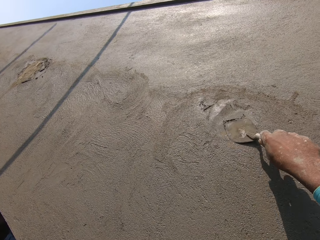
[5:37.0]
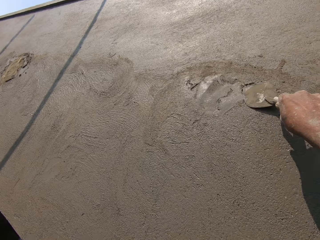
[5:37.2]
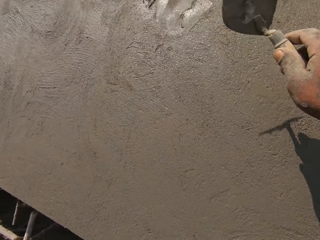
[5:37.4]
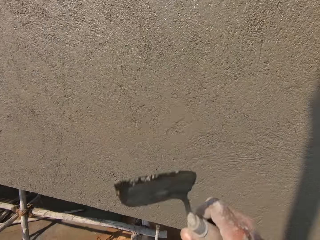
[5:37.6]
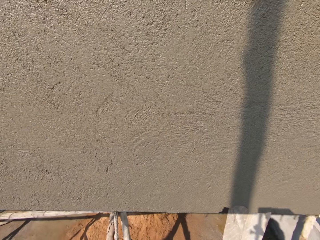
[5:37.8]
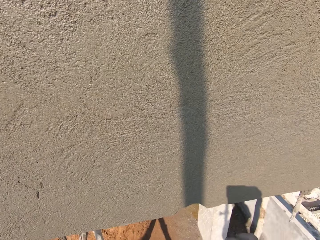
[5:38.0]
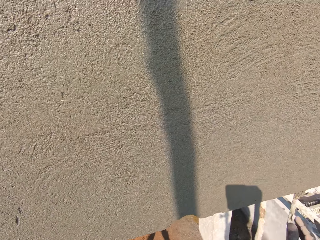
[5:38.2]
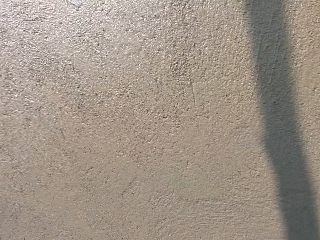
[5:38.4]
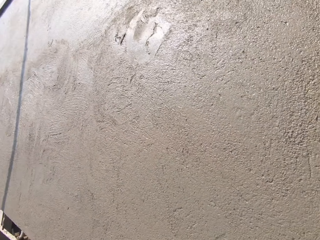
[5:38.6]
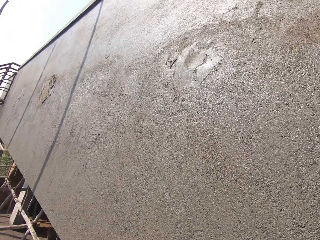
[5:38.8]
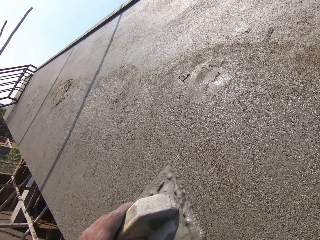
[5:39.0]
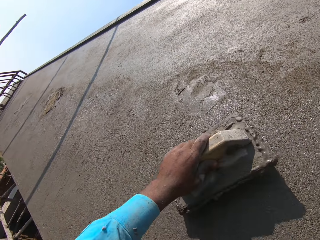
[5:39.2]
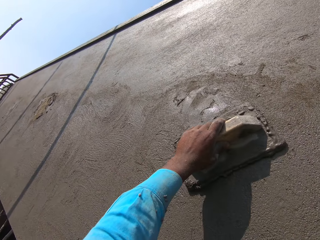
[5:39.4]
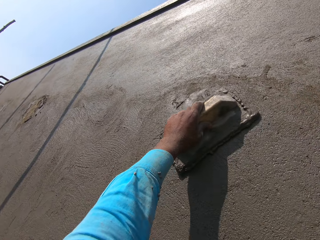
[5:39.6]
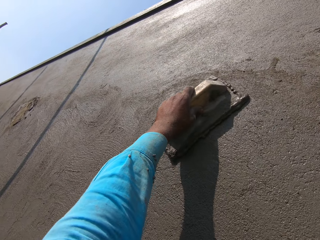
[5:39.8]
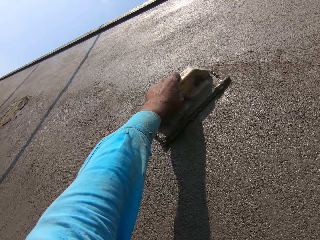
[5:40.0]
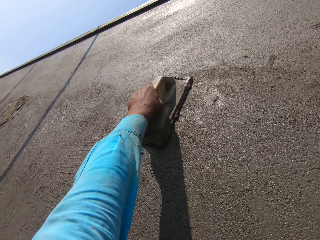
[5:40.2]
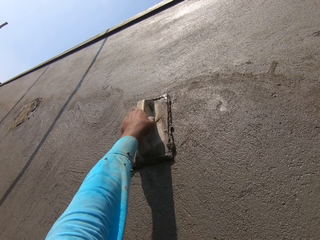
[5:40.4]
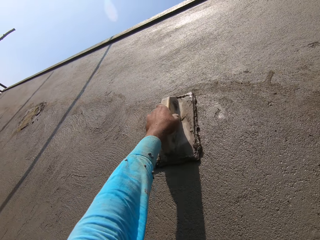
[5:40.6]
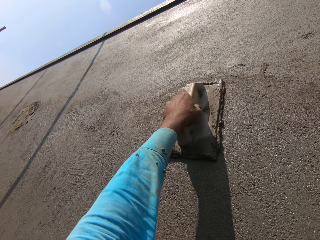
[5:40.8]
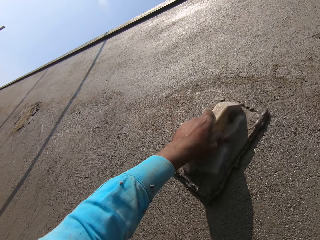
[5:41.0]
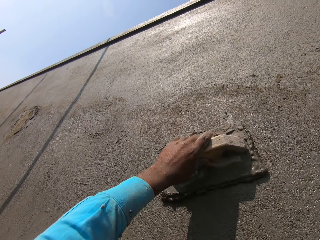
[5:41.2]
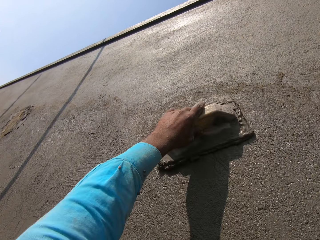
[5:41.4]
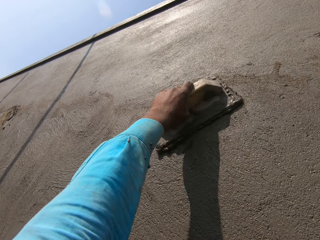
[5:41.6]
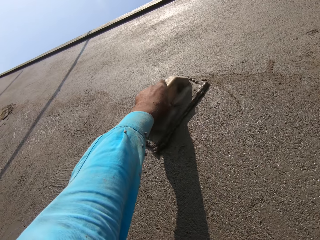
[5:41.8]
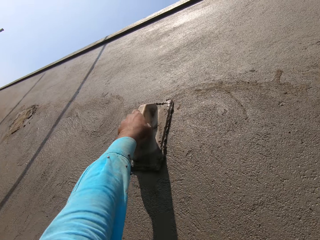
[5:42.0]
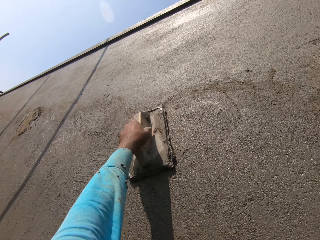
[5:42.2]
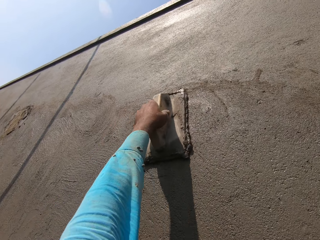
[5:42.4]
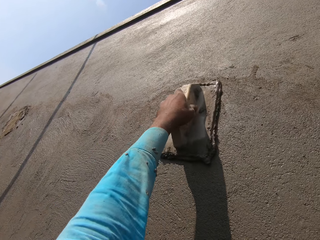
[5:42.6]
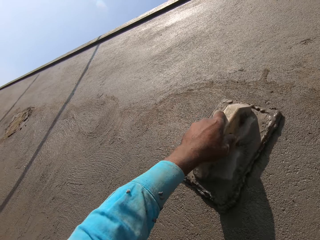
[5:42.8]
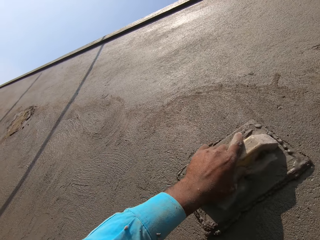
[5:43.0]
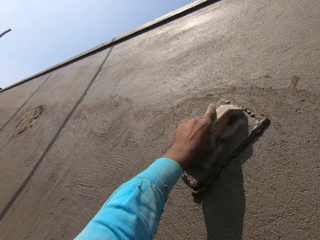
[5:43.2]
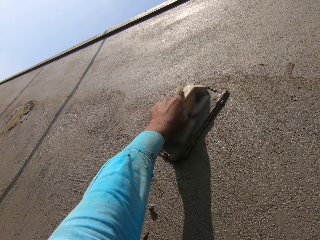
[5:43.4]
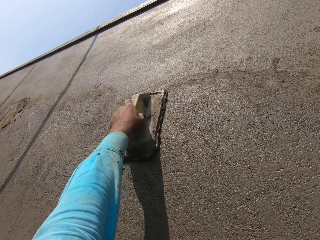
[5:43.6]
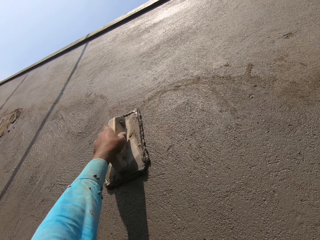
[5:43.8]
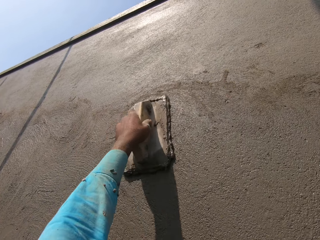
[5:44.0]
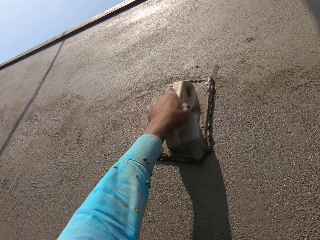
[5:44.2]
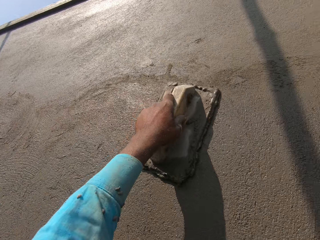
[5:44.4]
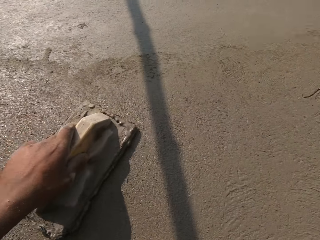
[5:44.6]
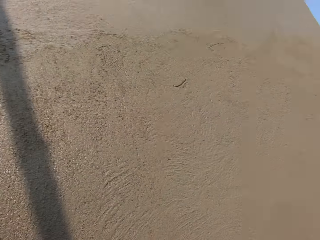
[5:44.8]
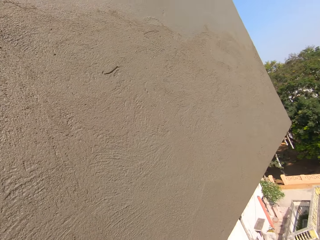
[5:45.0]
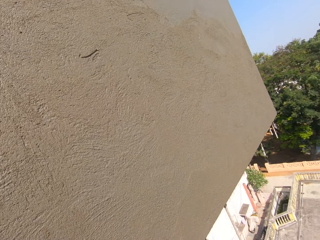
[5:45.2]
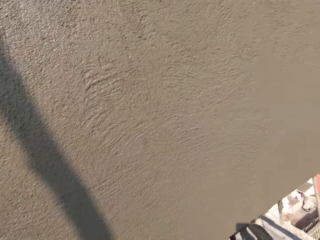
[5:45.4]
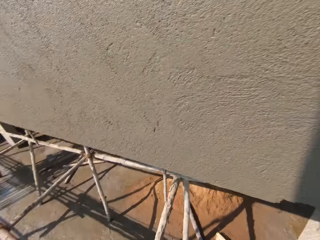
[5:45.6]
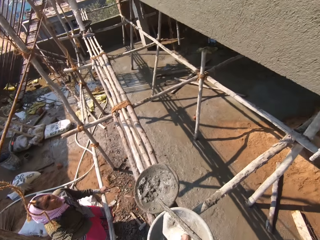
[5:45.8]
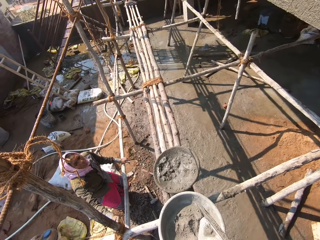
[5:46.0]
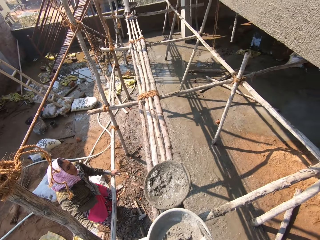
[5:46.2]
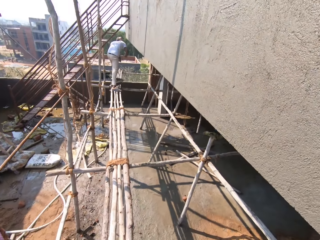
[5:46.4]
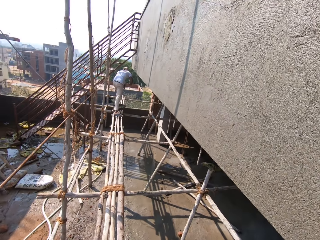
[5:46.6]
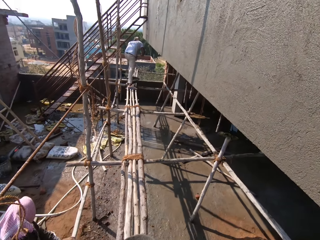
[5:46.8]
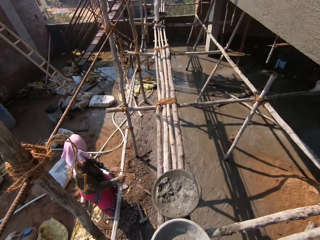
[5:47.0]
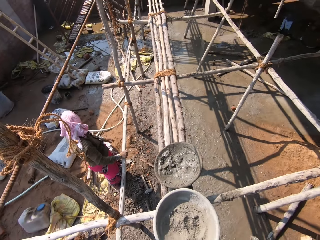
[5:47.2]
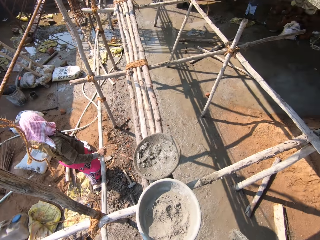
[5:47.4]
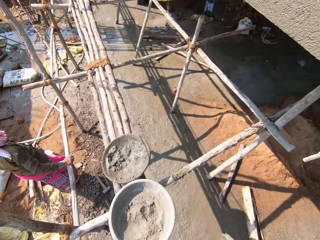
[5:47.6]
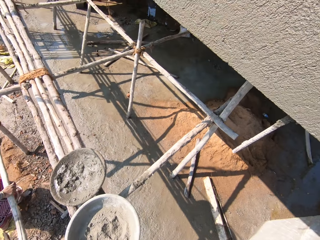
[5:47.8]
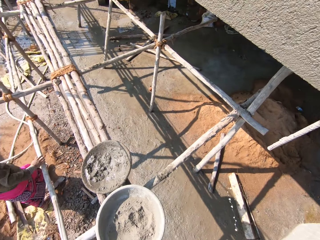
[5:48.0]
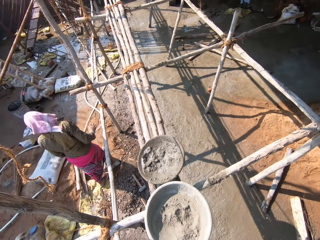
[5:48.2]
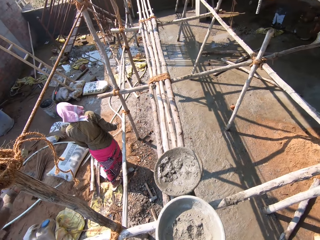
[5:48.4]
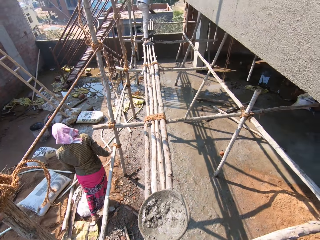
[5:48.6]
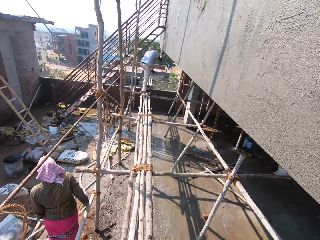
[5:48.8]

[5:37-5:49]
The camera wearer smoothens the wall with a float. They look around.

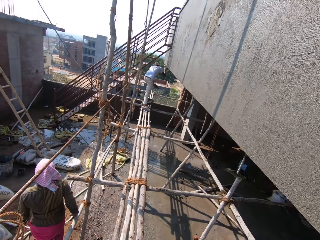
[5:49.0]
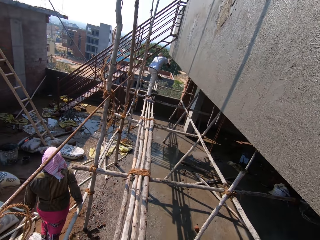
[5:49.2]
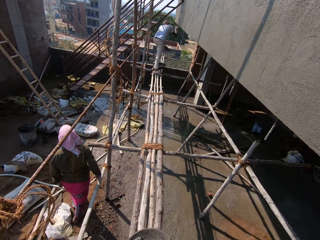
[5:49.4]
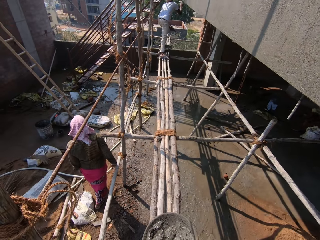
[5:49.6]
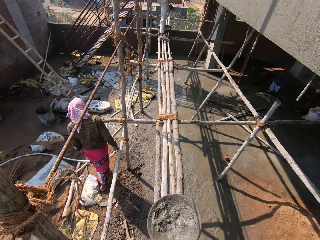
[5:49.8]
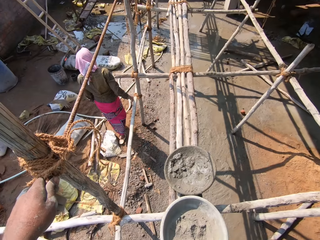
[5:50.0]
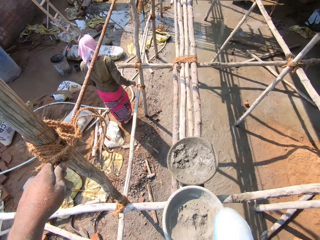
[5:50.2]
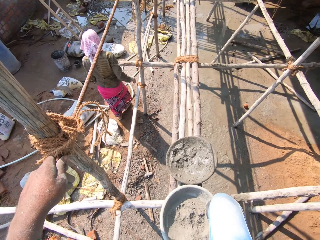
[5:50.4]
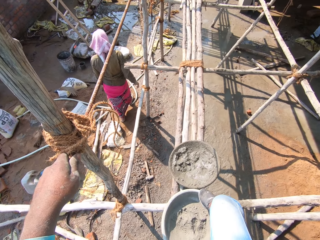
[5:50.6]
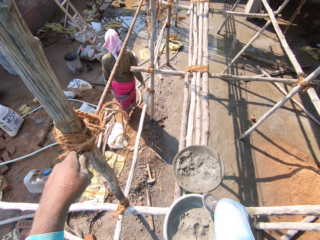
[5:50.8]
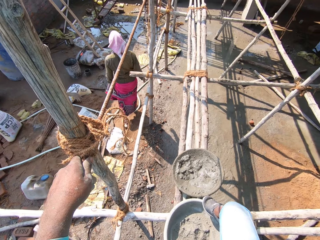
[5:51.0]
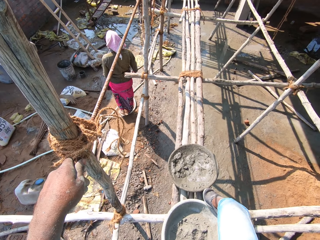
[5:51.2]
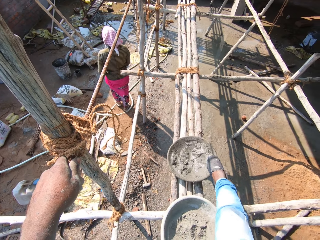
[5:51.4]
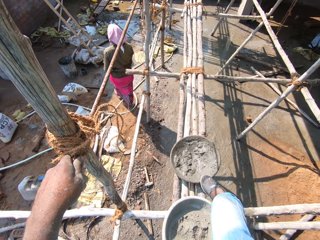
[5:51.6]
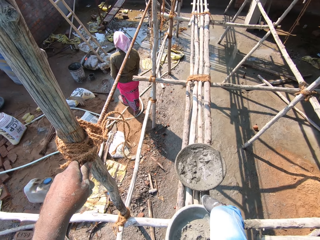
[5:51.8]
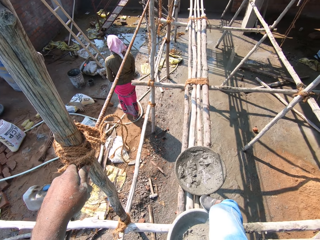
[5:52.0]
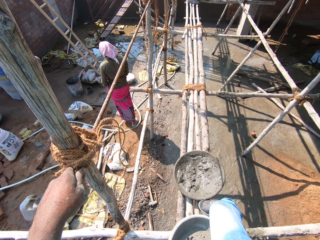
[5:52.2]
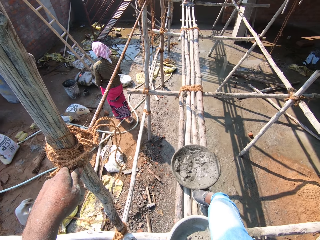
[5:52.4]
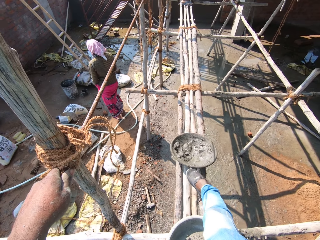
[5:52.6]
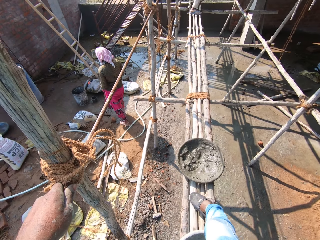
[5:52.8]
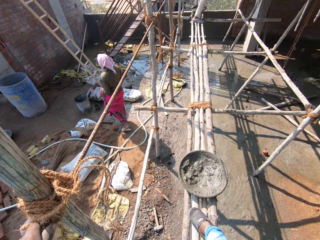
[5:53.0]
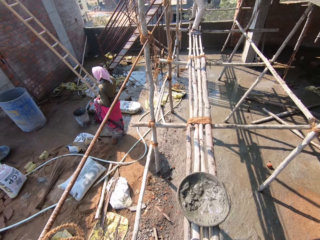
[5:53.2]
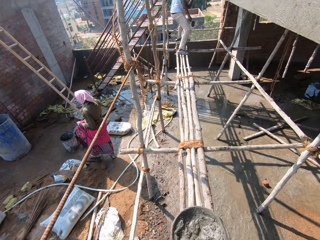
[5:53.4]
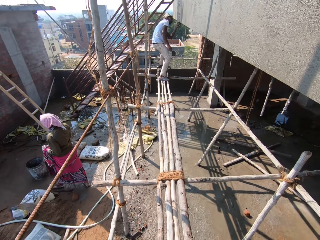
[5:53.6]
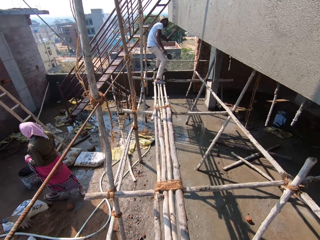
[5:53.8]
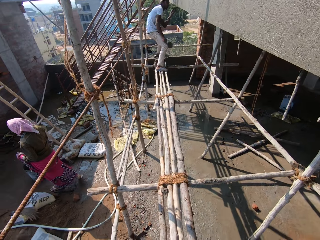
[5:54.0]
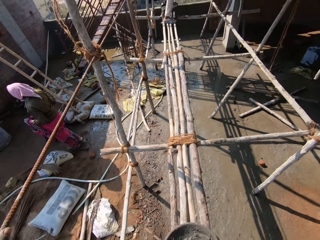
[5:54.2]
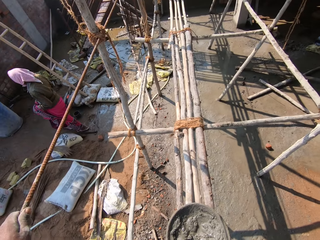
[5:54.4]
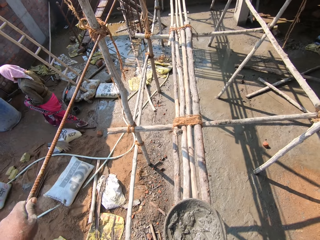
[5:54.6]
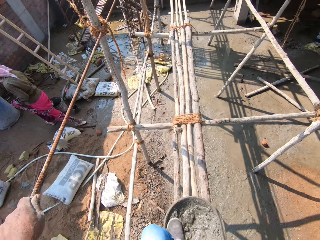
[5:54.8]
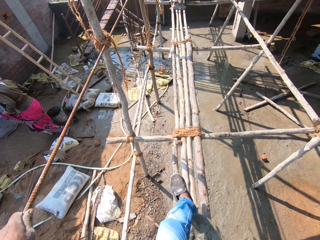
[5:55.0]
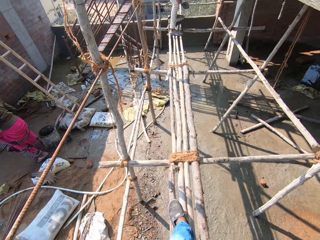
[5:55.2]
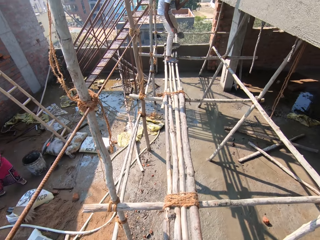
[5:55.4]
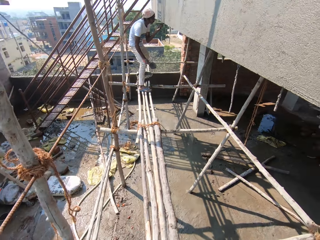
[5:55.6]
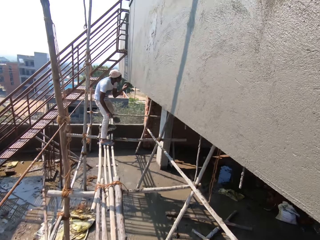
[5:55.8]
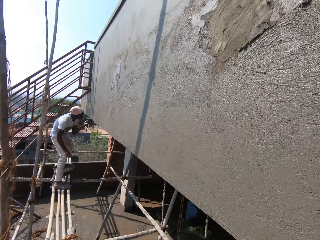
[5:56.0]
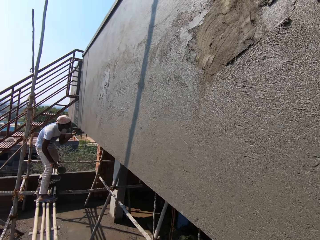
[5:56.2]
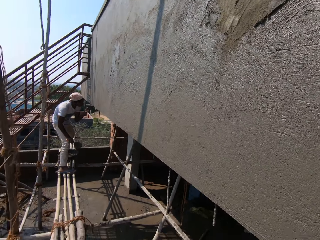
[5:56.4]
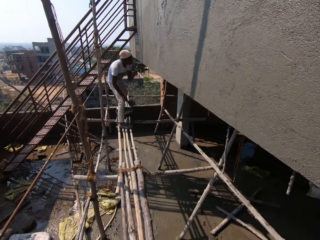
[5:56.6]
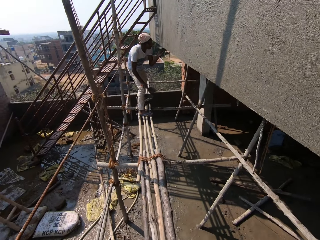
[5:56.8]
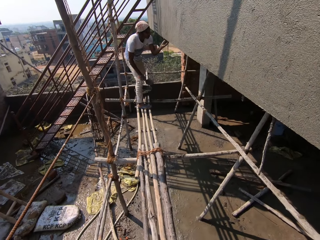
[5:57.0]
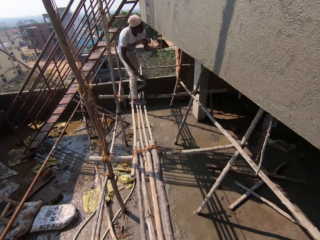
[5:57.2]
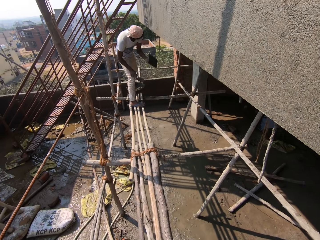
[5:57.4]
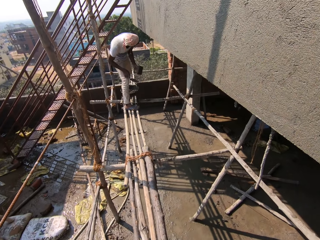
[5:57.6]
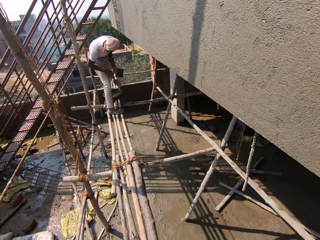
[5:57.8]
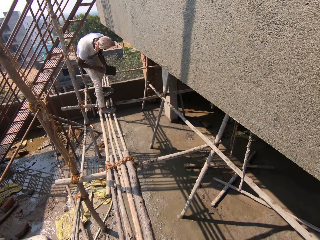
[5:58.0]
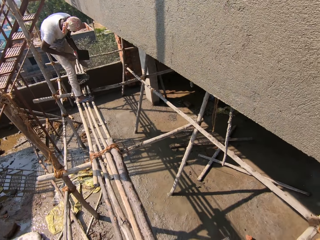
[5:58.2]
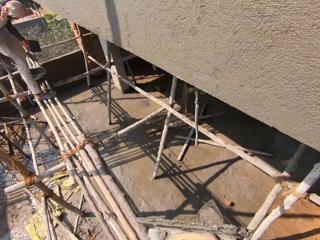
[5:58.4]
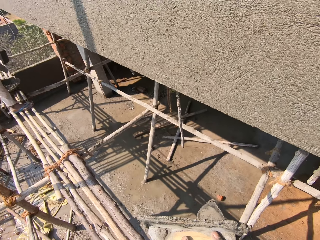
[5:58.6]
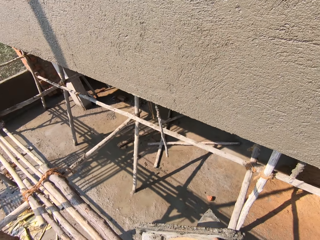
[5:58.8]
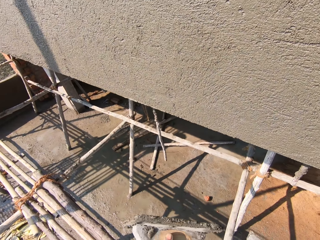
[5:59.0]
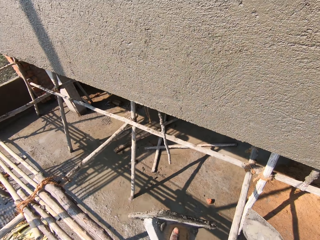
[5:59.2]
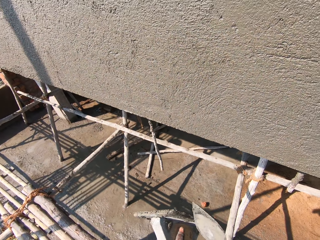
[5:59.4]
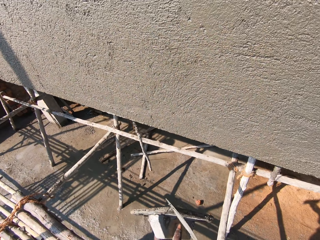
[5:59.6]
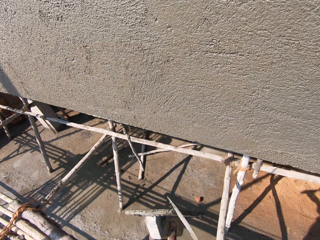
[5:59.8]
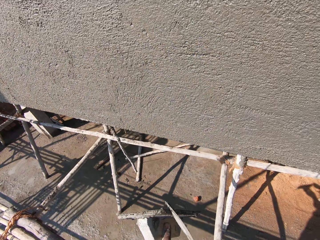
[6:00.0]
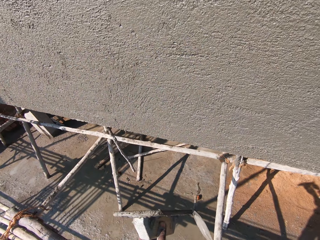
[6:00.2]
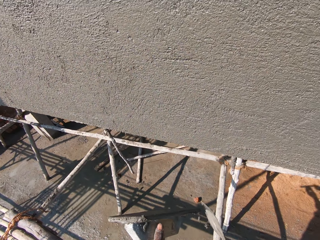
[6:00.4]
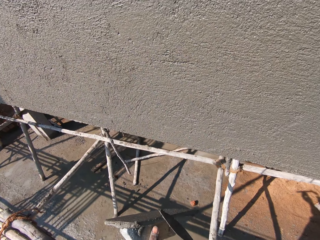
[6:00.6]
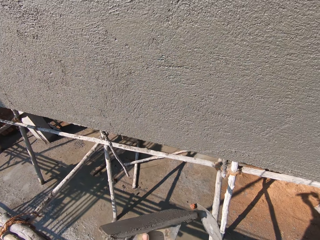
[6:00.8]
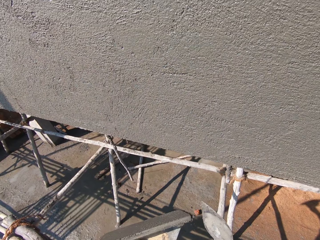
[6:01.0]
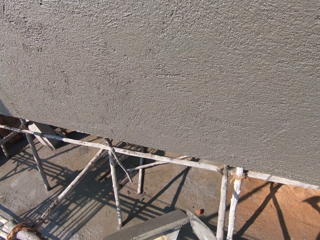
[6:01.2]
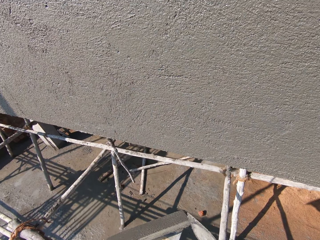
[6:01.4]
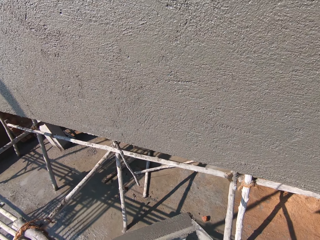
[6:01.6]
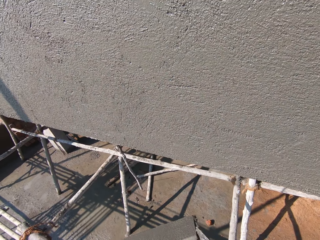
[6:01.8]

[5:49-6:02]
The camera wearer holds a rope. They step on a basin and push the basin of mortar. They walk. A man smoothens the wall. The camera wearer wipes cement from the plastering float by the trowel.
